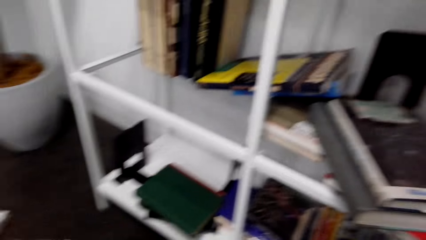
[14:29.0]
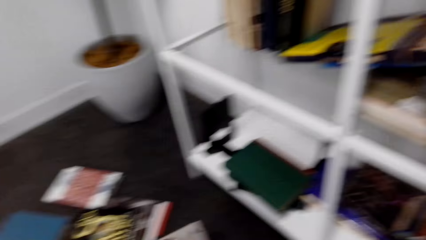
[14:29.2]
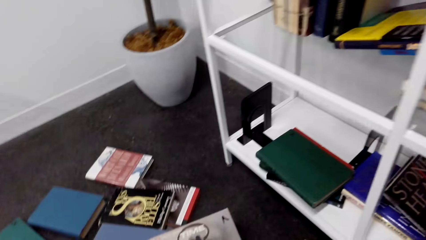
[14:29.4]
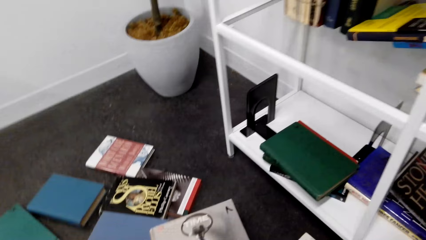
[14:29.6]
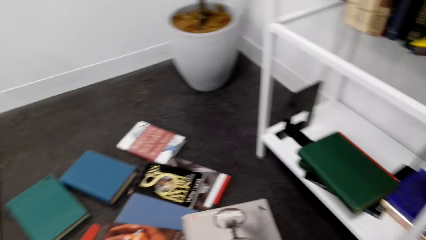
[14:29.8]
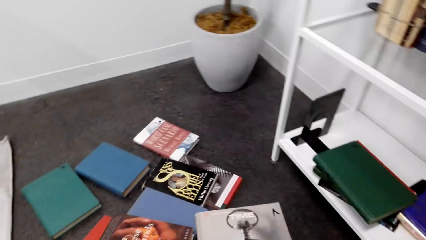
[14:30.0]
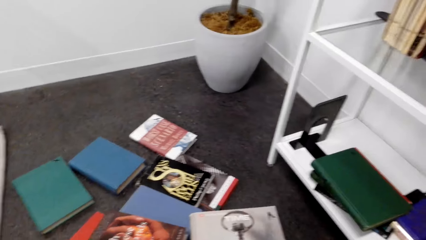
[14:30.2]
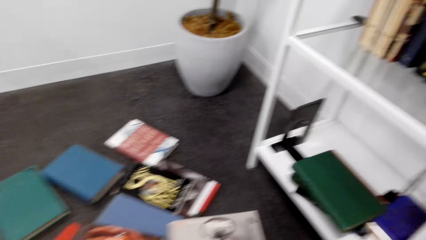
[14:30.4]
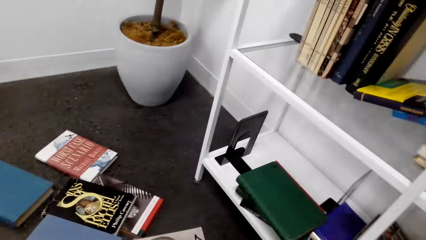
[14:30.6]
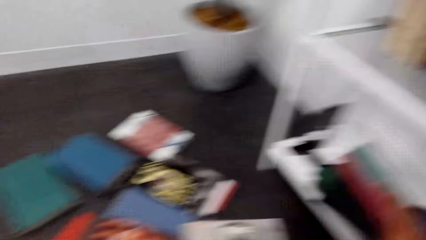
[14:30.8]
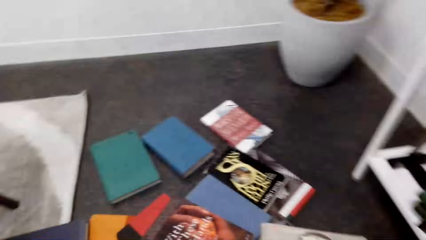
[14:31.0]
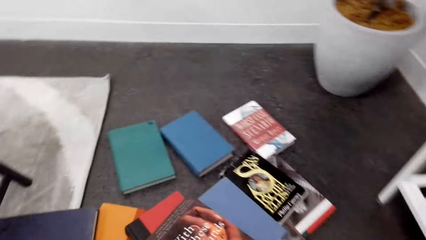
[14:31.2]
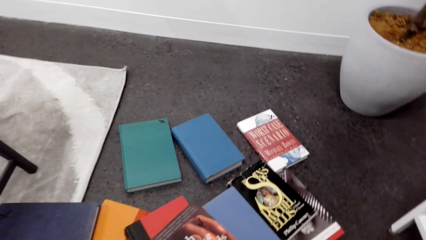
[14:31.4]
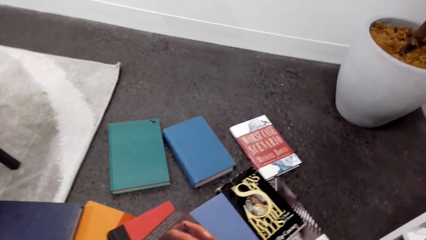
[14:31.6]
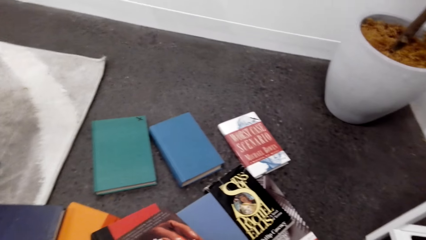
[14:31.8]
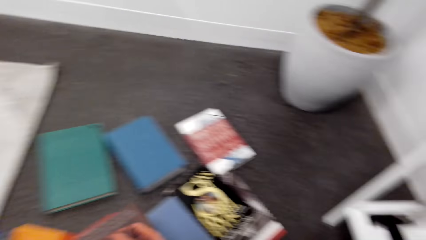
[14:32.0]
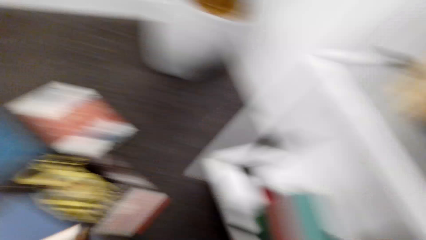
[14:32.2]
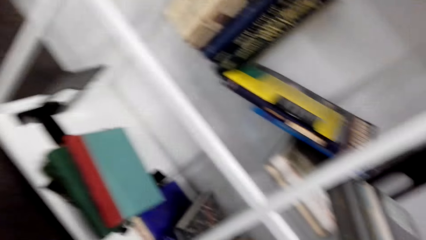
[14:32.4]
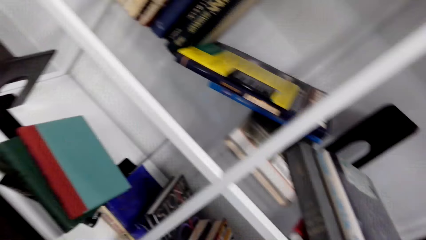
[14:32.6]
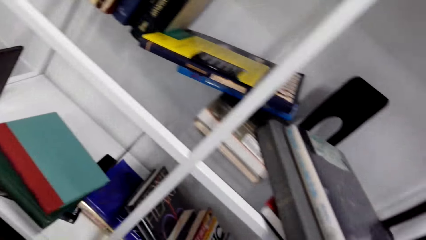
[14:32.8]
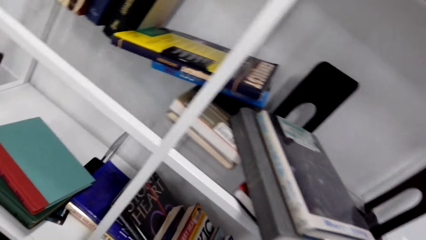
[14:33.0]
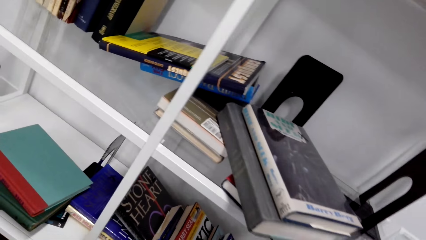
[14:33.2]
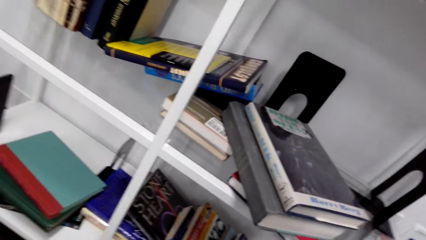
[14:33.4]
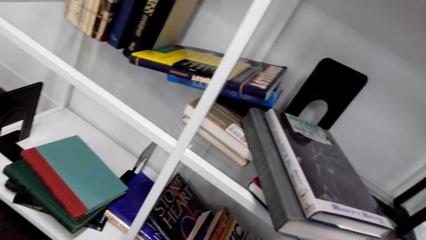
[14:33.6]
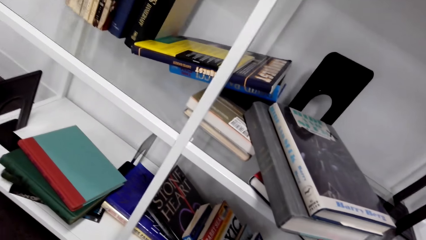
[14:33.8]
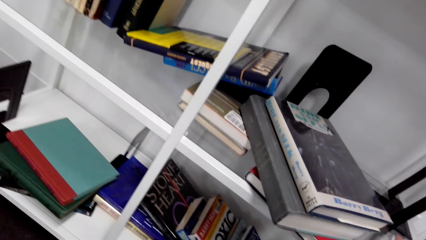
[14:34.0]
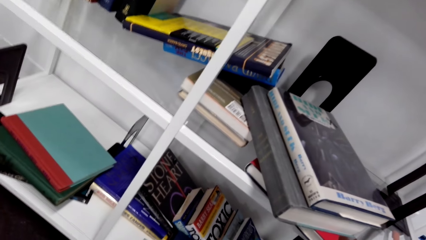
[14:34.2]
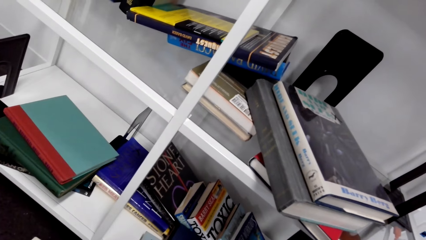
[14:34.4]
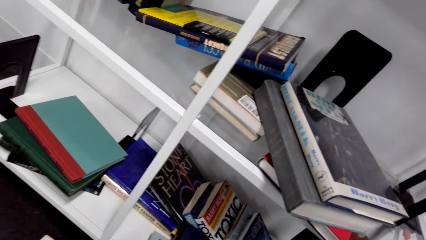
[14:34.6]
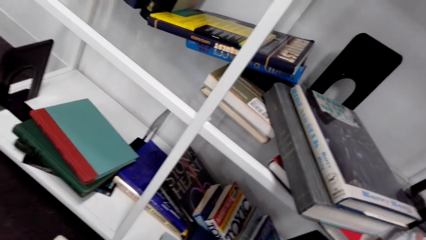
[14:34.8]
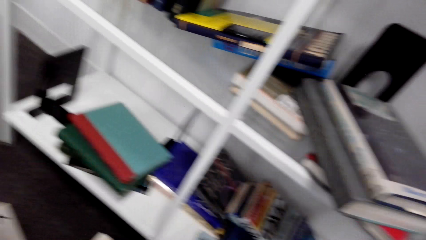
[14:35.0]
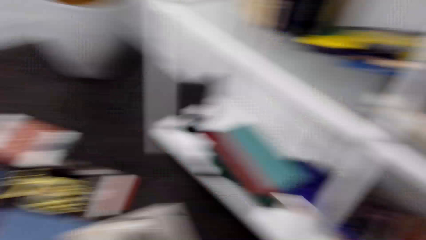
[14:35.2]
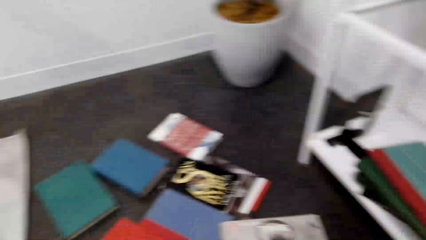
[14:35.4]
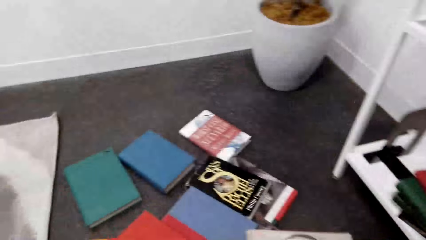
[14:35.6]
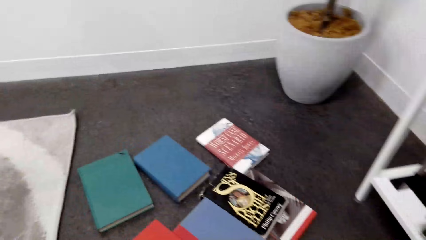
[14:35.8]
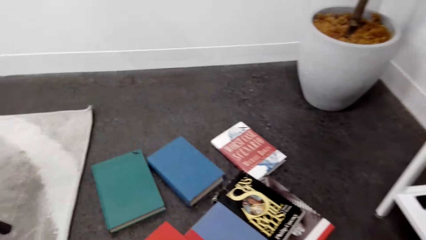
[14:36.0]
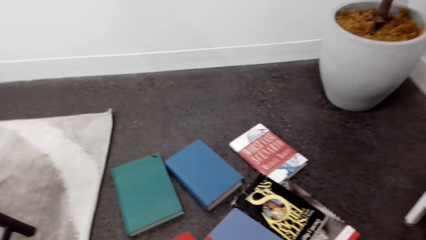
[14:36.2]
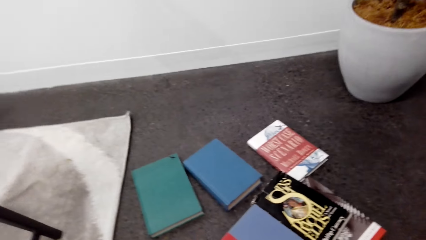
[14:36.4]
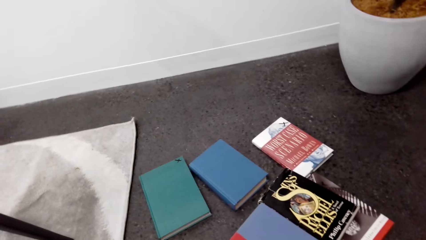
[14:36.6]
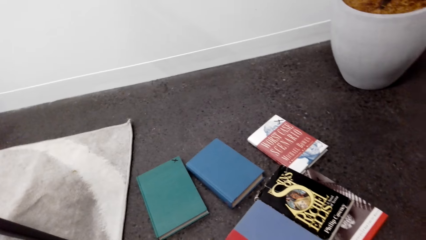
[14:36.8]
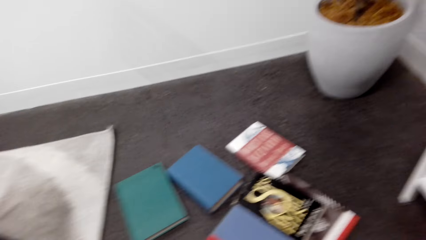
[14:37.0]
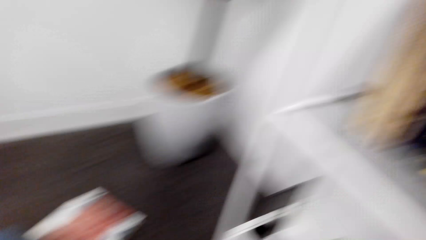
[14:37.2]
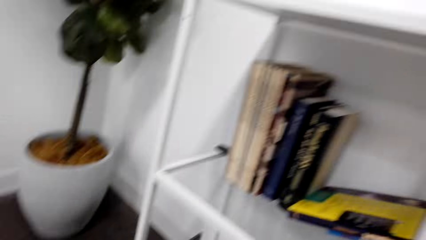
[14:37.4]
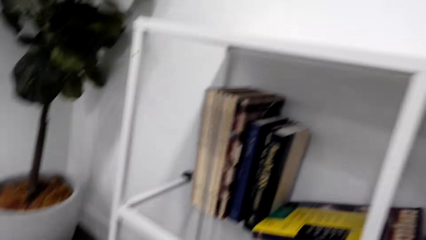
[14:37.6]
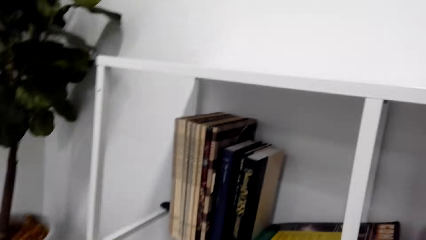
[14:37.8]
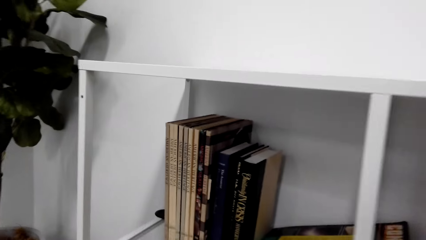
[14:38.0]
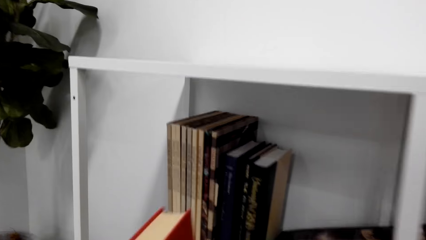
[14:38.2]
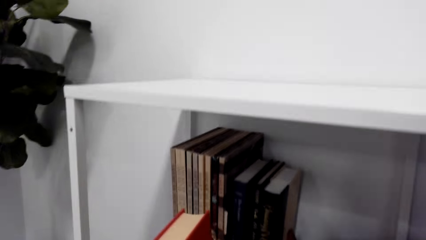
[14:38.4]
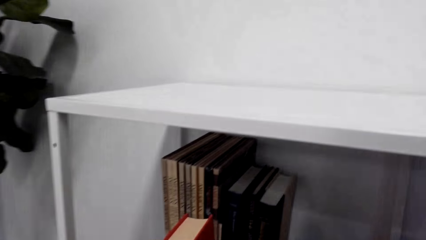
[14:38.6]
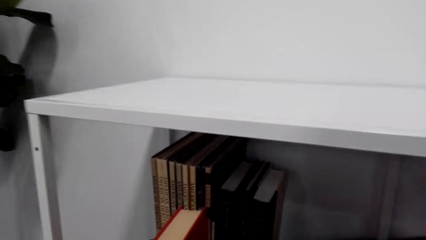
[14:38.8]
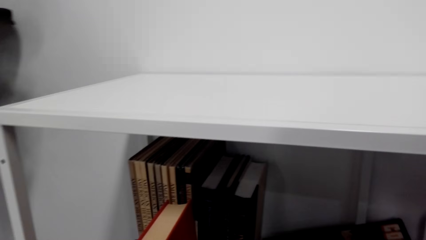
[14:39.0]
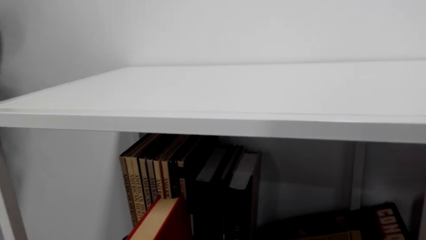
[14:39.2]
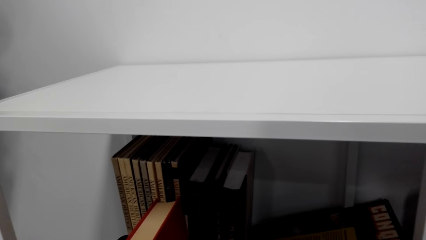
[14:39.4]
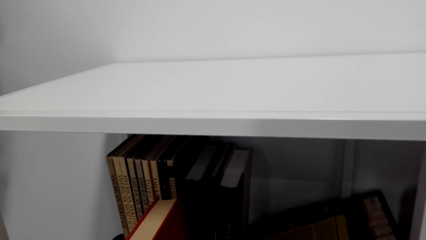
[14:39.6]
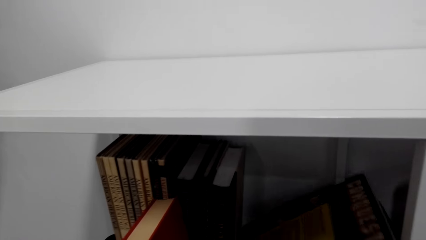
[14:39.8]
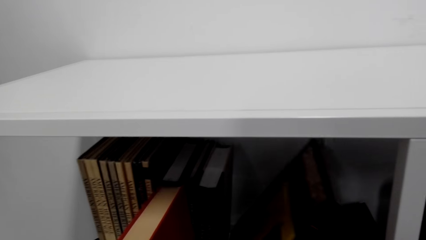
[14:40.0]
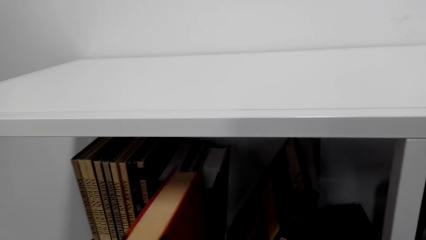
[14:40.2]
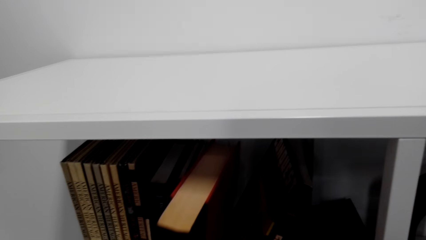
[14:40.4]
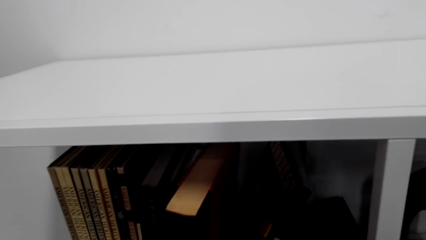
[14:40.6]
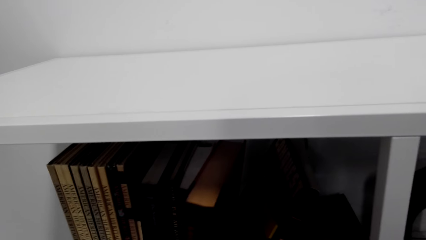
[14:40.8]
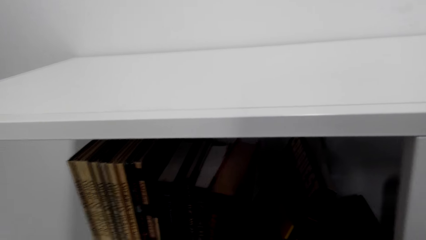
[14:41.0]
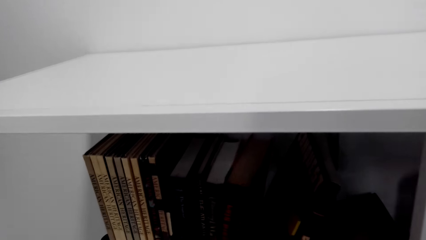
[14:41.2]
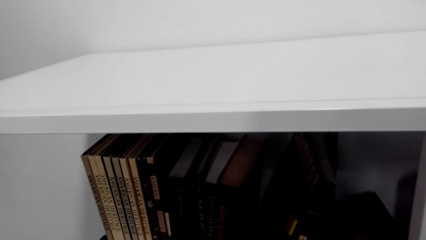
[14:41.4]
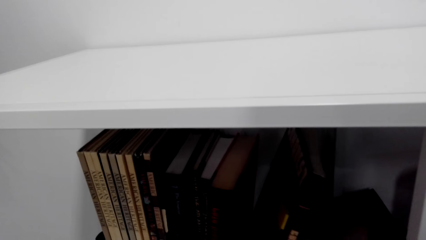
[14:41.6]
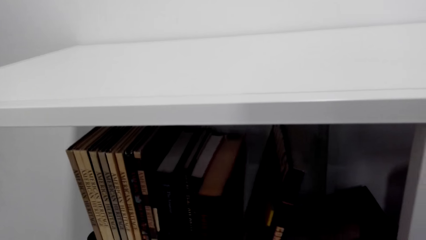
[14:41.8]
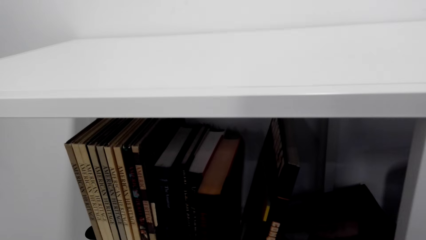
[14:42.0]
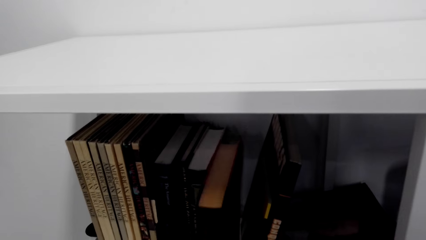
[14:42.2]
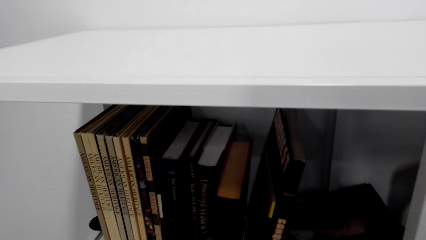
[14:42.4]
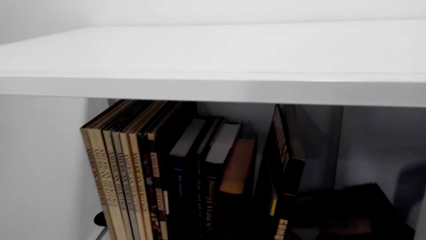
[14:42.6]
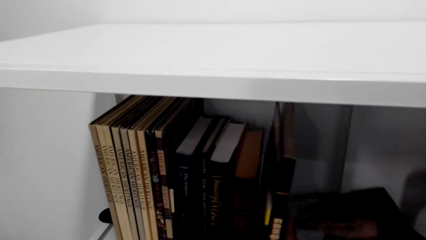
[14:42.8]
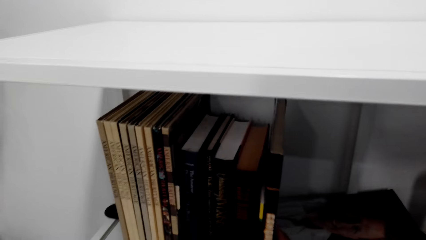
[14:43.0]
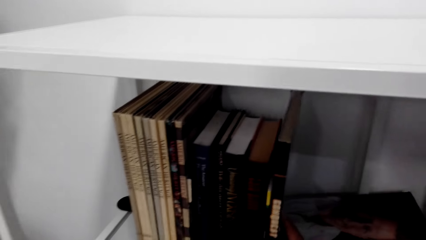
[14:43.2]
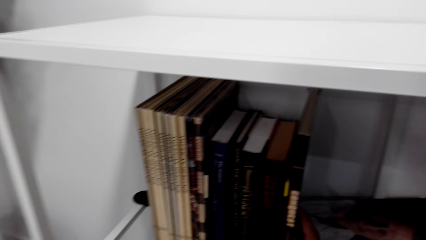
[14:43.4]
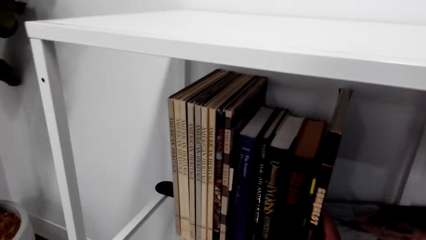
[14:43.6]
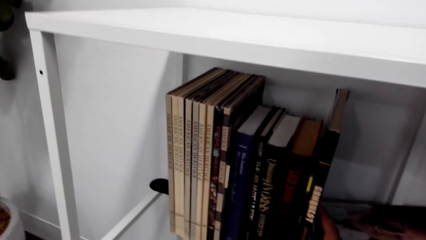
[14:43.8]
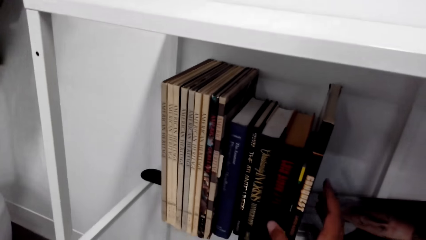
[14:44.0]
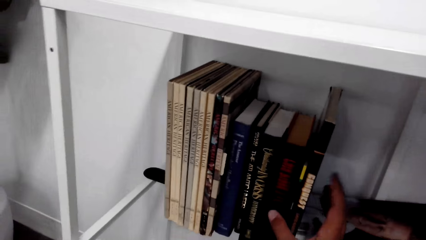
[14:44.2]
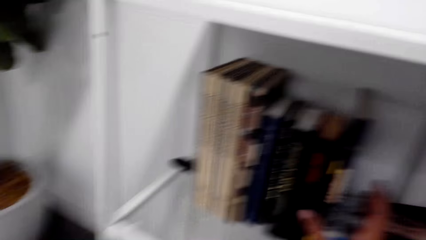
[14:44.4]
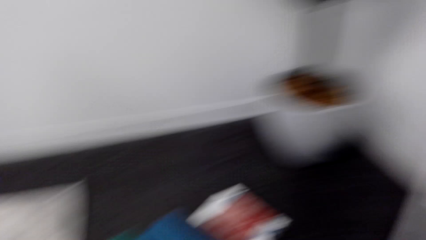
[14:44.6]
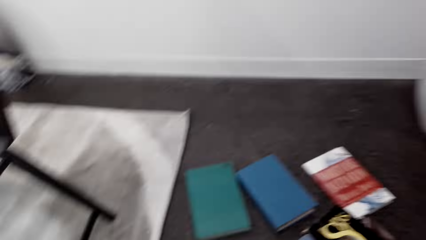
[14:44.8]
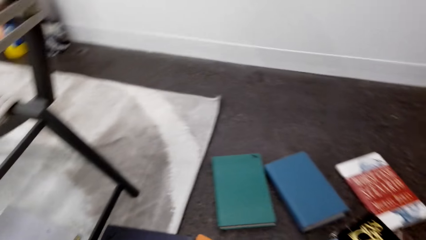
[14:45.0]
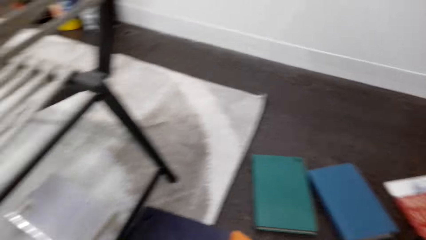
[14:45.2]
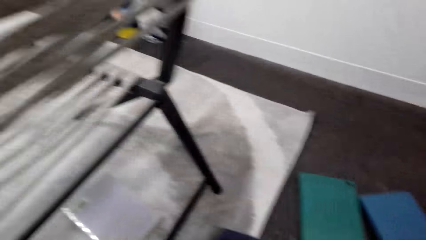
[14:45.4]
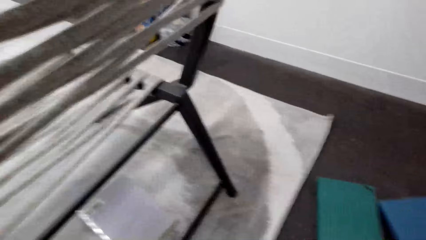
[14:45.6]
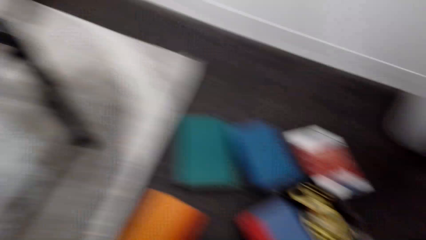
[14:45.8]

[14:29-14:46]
The camera wearer picks up books. They look around. They pick up books. They put the books on the bookshelf.
